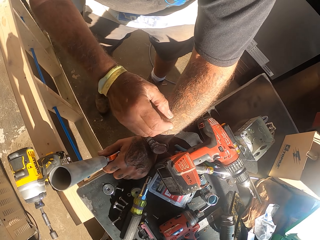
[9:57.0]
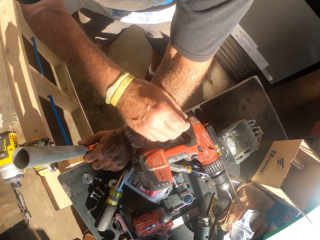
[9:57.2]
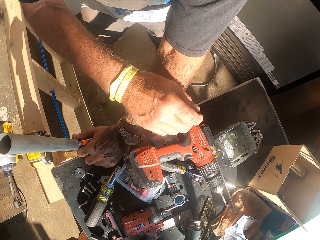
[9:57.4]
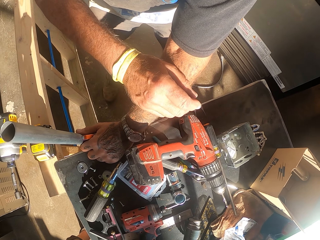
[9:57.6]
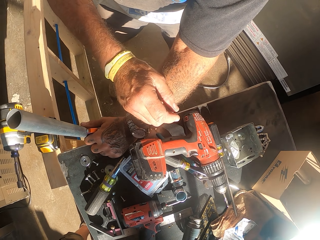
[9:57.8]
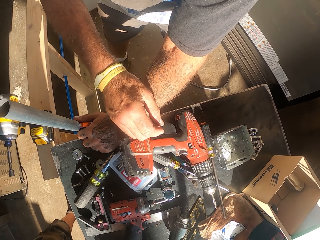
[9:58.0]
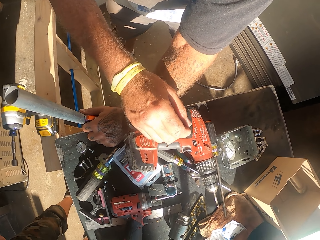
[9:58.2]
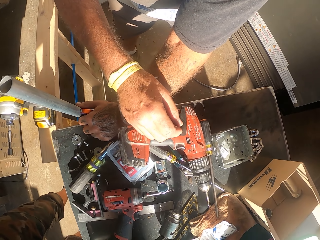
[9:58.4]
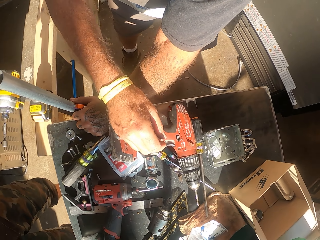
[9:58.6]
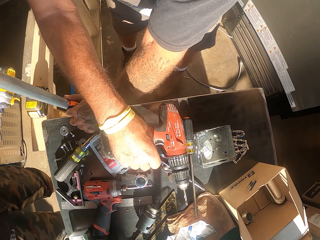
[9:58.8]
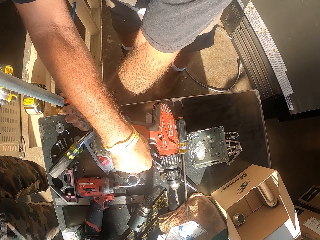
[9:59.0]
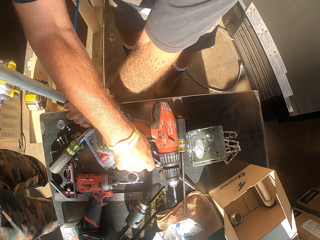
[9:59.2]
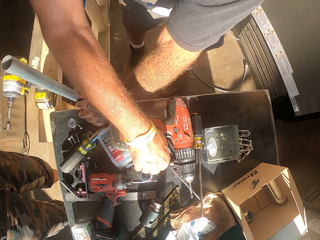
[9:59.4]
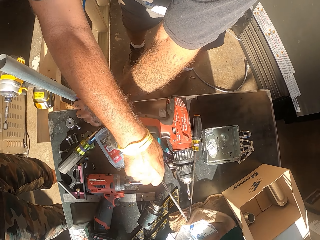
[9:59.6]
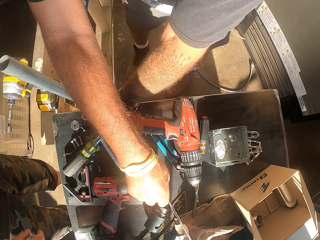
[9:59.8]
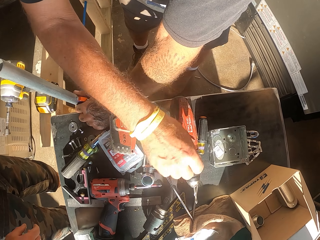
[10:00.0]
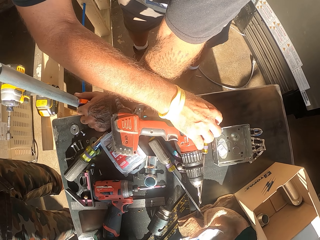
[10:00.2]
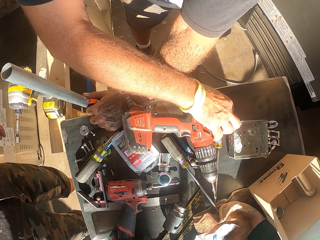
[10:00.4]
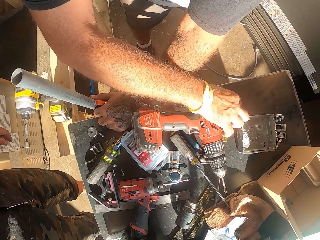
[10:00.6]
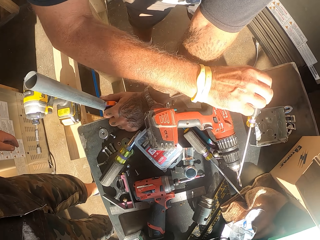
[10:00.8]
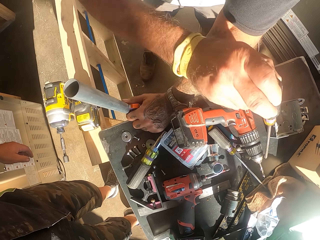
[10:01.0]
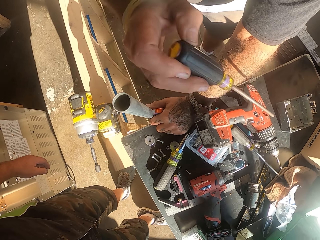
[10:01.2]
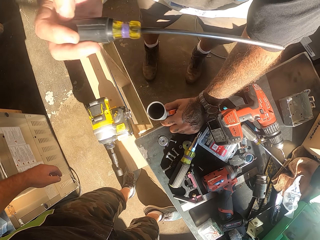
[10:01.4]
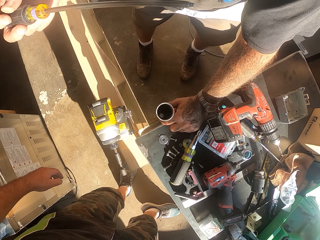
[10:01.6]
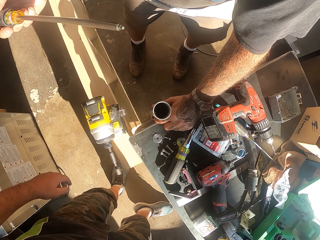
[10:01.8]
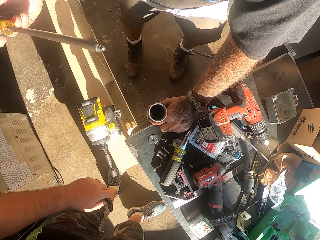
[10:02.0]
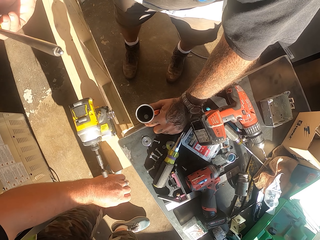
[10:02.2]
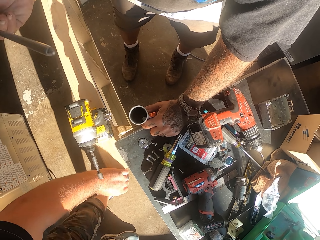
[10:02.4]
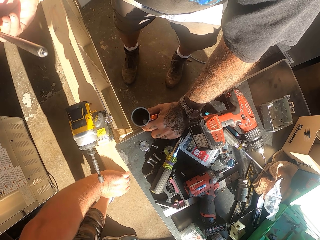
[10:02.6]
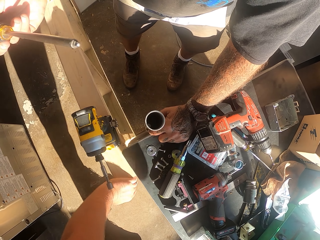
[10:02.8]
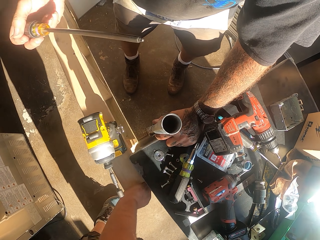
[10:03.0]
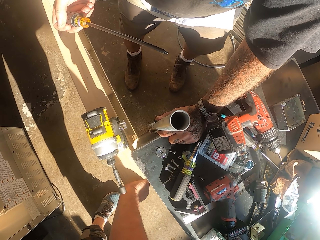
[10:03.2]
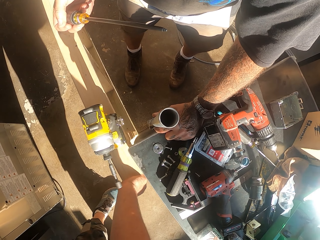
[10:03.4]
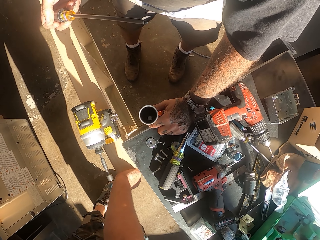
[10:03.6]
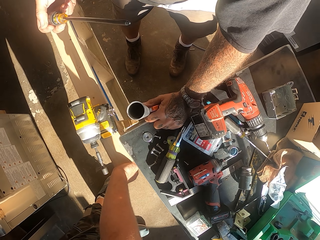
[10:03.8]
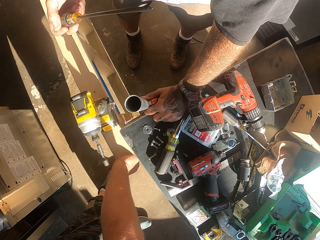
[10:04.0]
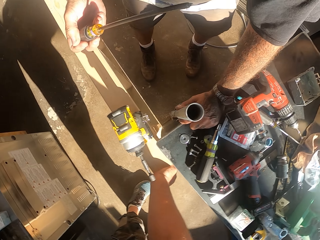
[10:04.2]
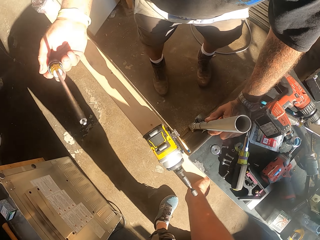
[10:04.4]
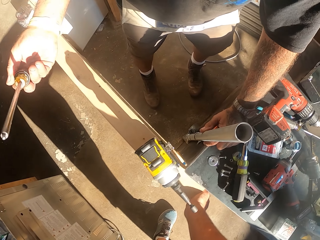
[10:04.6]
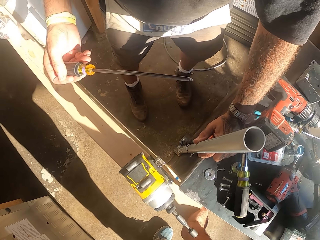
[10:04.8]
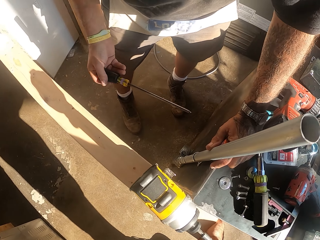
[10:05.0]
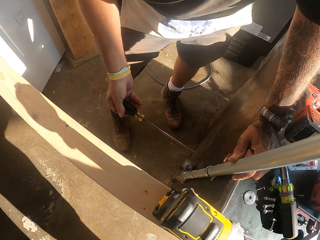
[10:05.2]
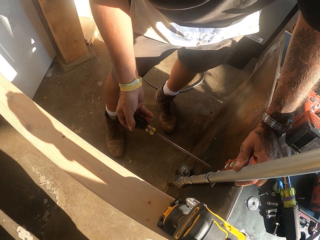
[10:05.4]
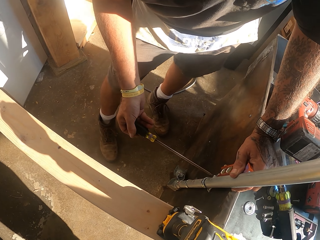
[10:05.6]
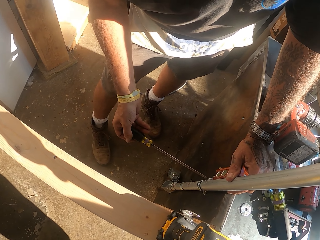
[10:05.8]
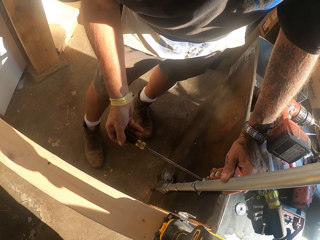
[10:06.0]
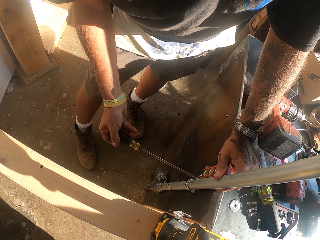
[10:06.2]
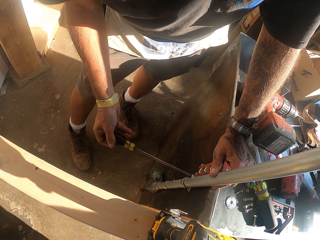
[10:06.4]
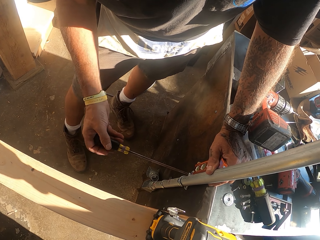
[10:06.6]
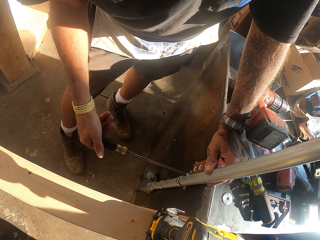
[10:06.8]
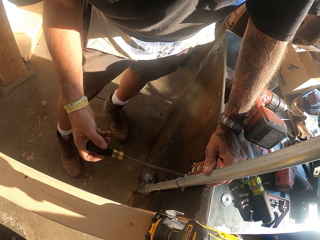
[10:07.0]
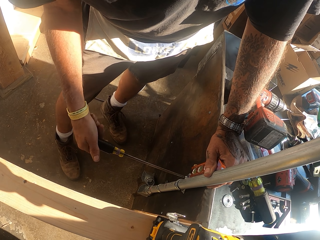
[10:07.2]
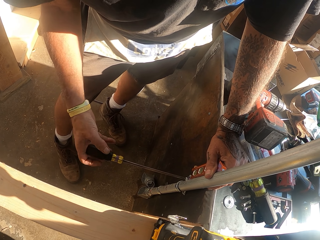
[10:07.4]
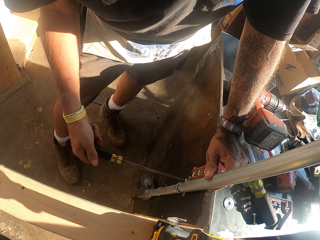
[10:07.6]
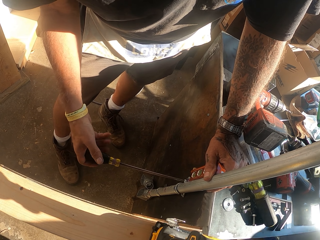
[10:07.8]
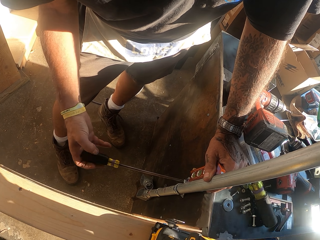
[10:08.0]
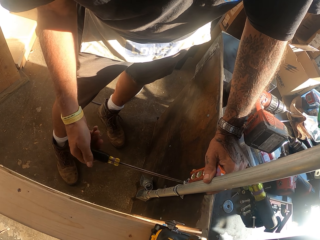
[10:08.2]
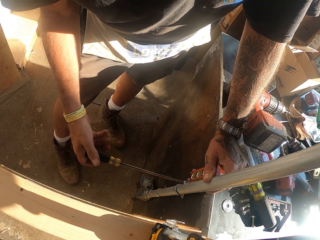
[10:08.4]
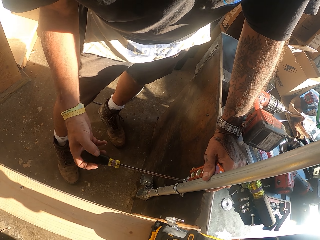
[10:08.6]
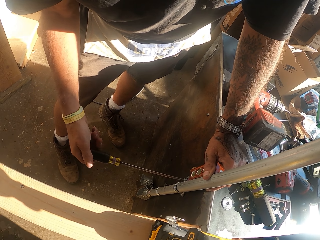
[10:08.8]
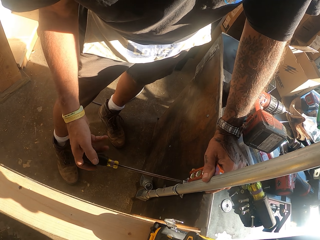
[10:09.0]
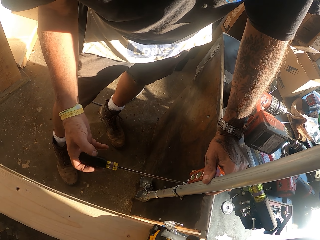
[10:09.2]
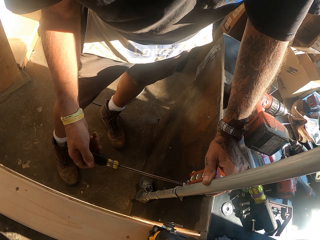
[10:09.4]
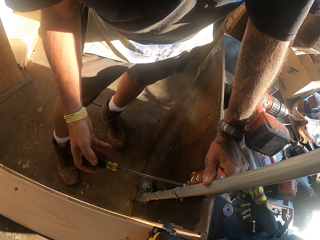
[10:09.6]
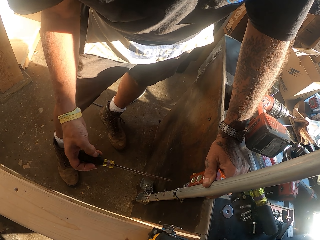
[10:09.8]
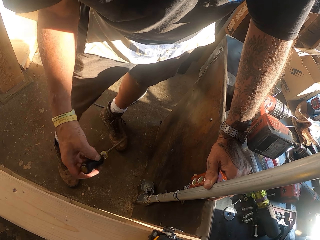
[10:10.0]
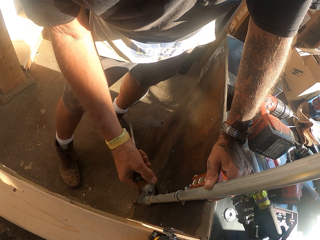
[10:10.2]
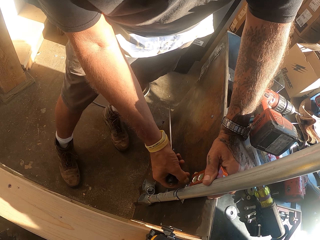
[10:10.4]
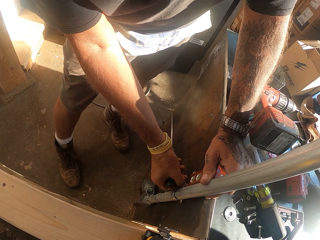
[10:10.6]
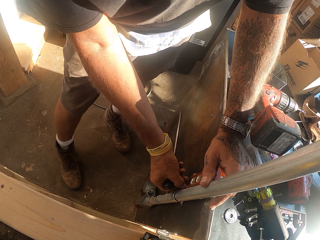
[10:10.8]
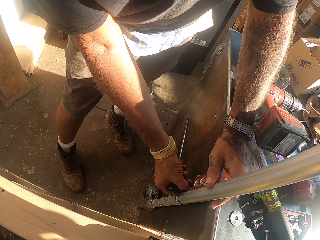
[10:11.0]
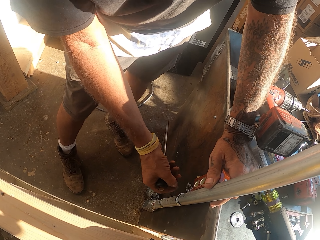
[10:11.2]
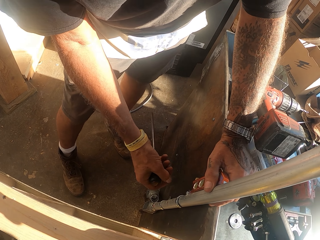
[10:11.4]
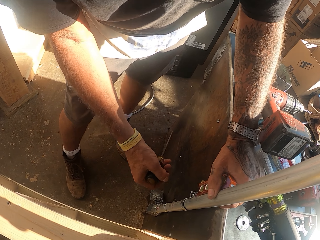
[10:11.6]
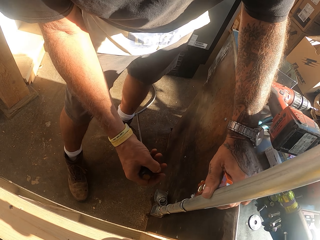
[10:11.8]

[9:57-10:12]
The camera wearer holds a plumbing pipe. They pick a screwdriver from the counter. They hold the screwdriver. They adjust a bolt or nuts with the screwdriver.

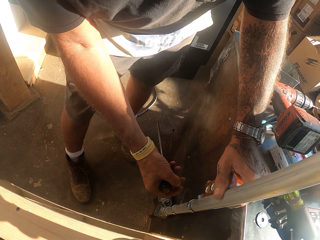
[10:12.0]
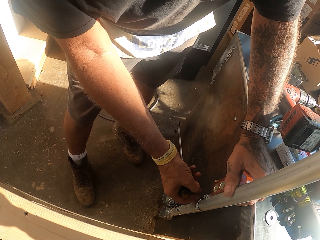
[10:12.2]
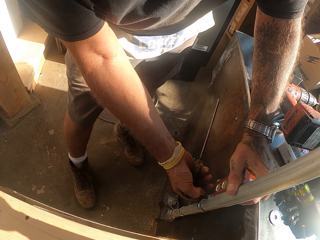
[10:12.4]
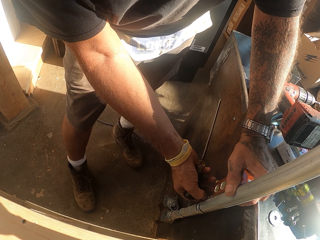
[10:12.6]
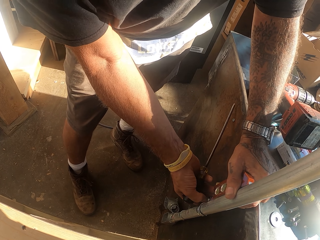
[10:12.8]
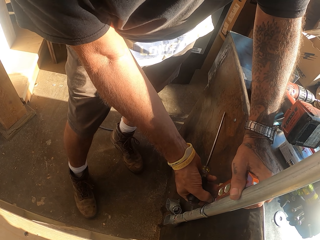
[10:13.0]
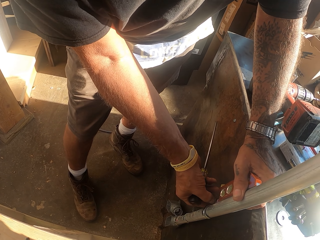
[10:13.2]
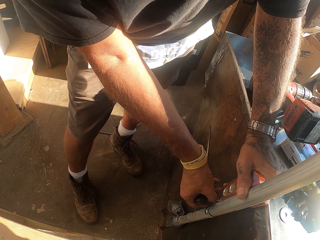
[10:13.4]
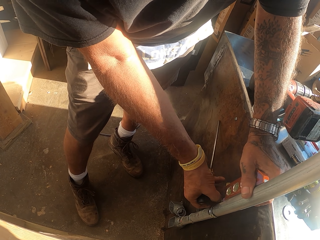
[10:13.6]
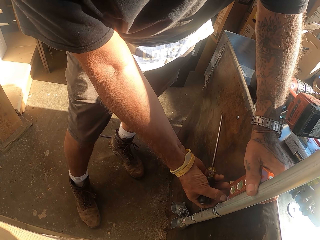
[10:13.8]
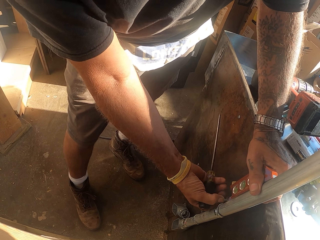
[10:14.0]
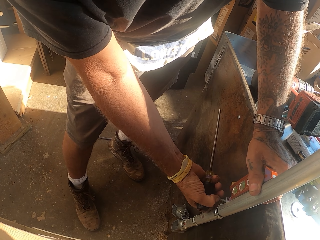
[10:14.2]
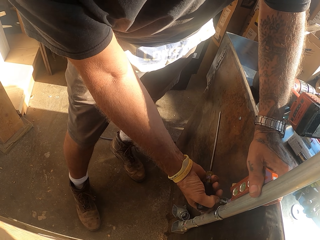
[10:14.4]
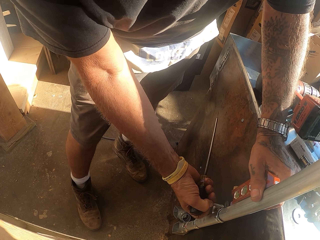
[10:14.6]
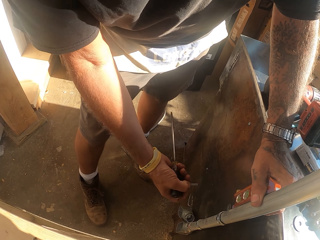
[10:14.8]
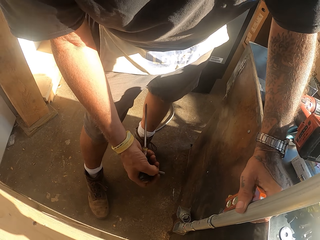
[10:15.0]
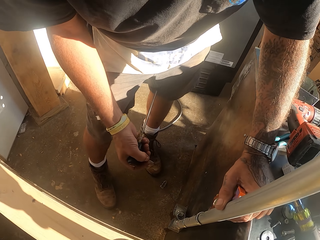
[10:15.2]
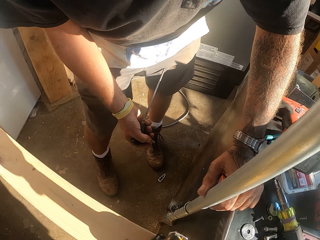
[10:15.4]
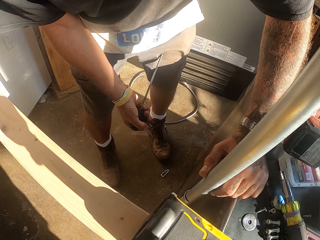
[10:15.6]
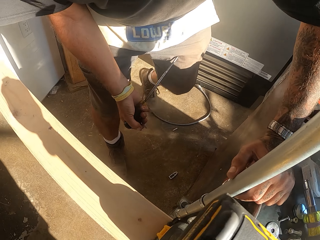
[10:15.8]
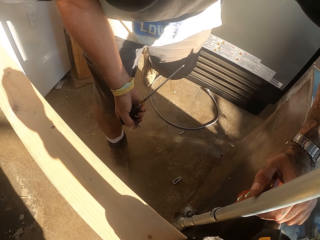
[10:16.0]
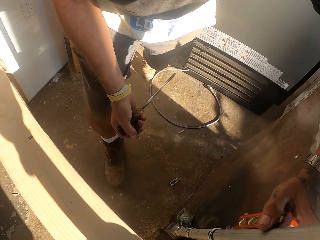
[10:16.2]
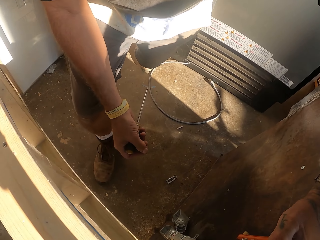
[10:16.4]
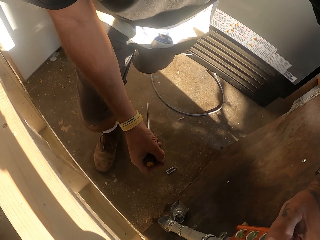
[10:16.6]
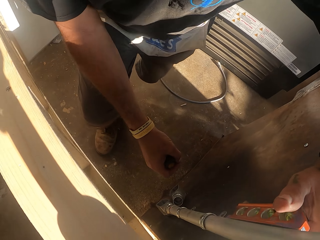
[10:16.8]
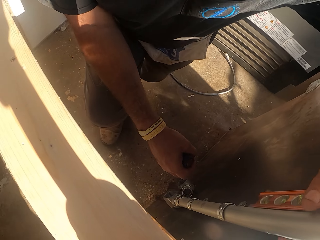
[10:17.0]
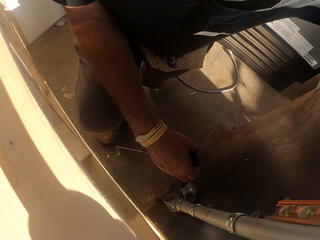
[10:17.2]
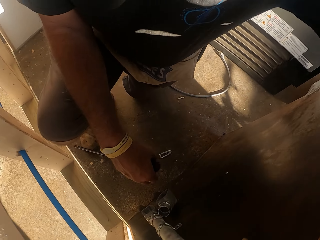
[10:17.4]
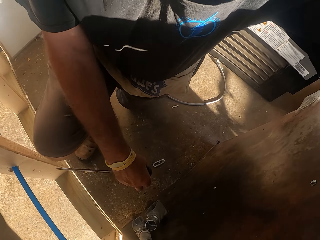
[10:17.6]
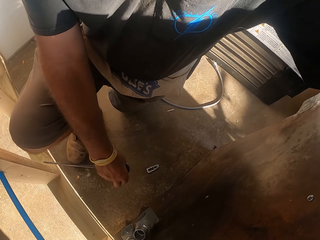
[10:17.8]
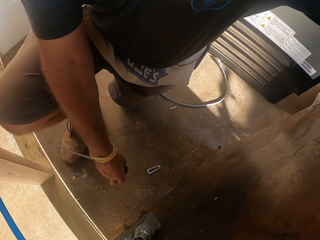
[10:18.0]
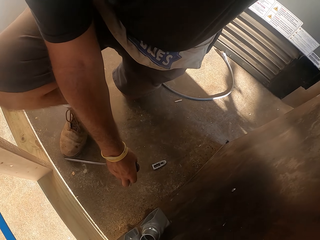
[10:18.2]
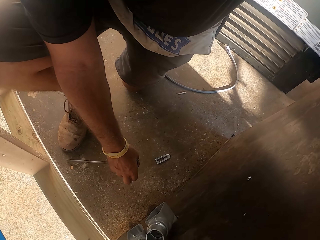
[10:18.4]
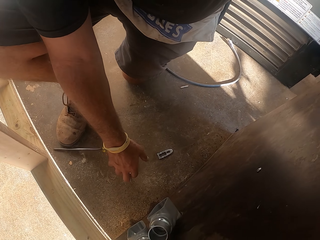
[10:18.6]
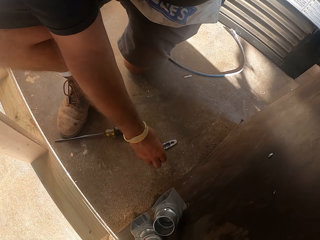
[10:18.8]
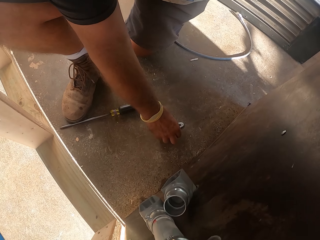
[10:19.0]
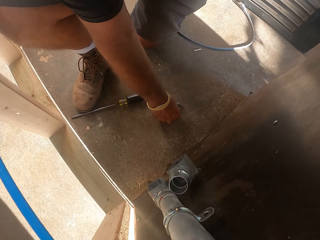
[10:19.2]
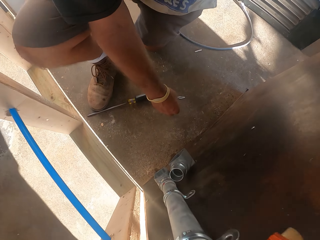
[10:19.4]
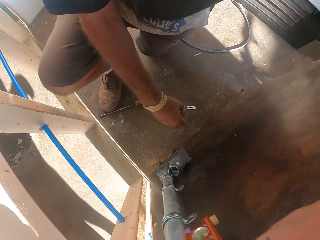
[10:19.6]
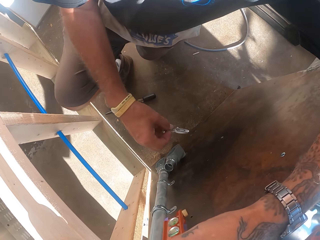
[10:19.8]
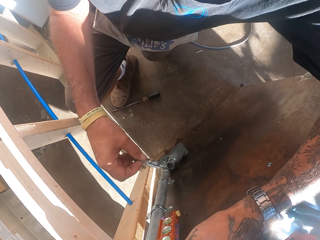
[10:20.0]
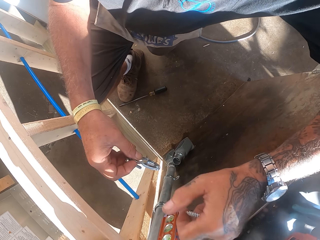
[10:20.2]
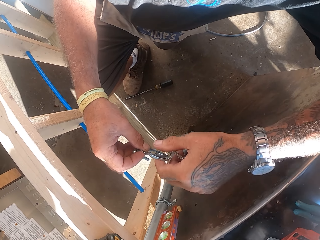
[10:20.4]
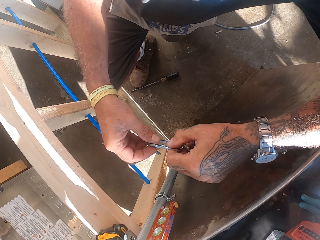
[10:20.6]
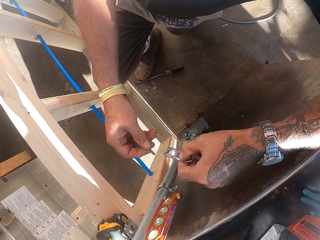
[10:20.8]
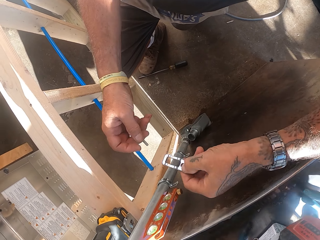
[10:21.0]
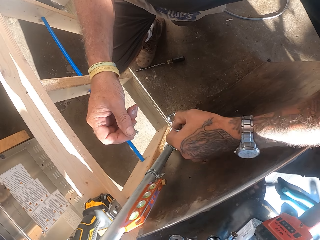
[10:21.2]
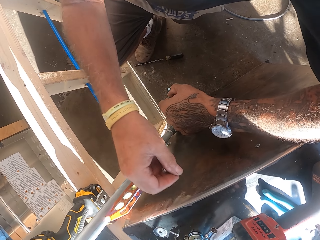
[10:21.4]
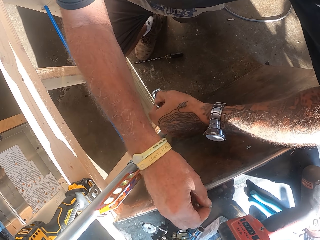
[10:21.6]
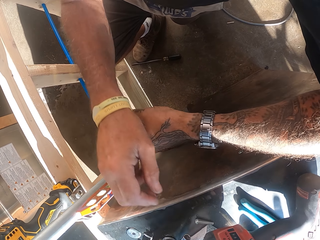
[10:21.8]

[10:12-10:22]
The camera wearer removes a bolt from the metal clamps. They kneel down. They hold a screwdriver. They pick the metal clamps on the floor.
